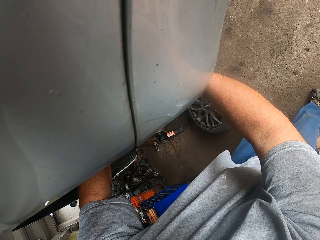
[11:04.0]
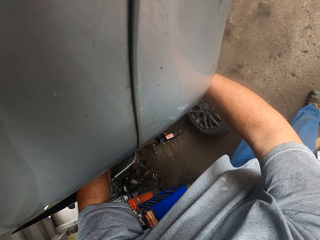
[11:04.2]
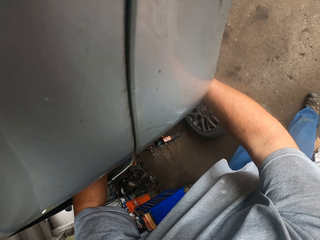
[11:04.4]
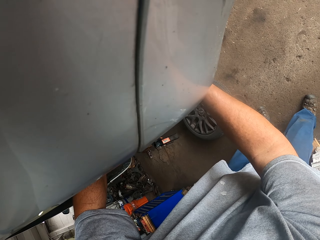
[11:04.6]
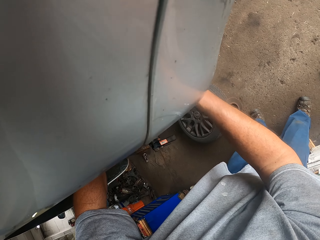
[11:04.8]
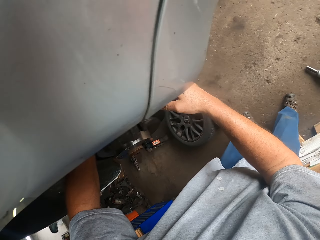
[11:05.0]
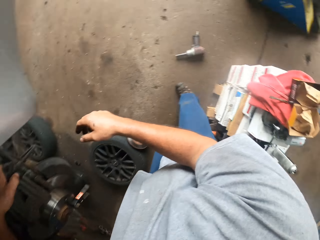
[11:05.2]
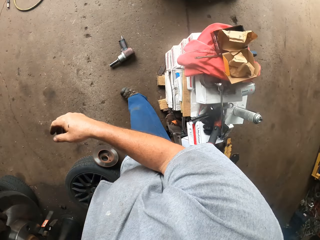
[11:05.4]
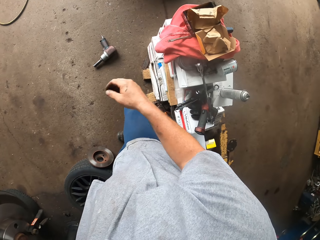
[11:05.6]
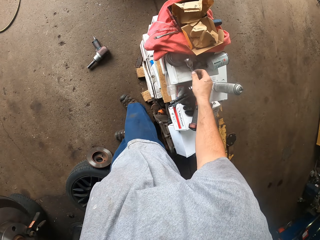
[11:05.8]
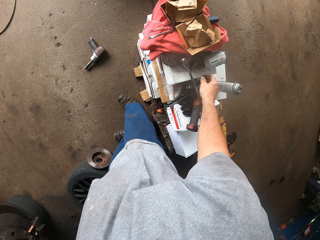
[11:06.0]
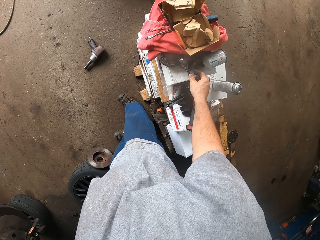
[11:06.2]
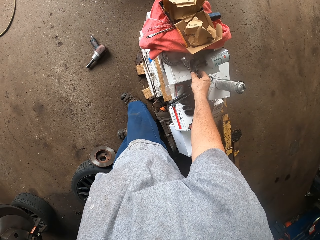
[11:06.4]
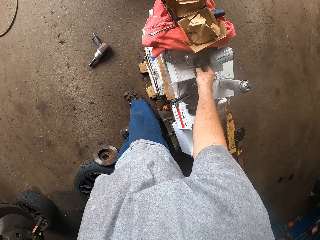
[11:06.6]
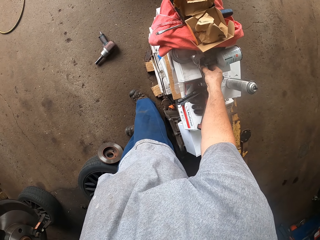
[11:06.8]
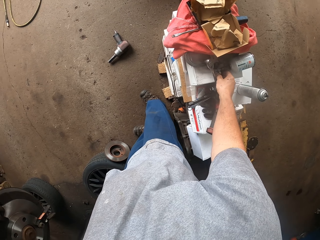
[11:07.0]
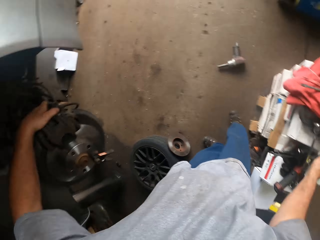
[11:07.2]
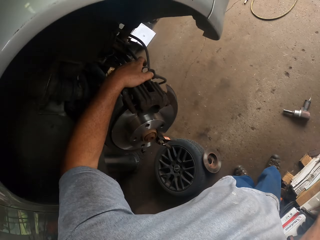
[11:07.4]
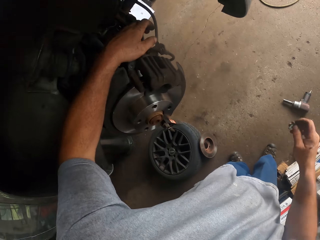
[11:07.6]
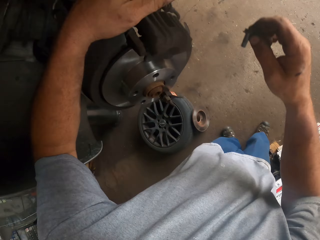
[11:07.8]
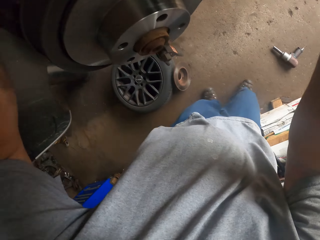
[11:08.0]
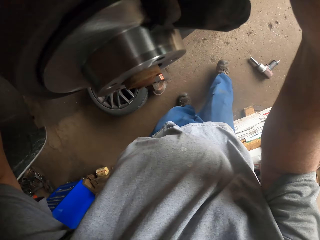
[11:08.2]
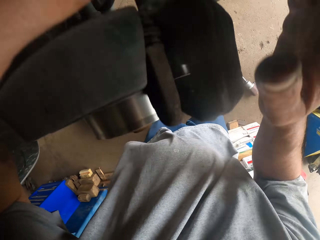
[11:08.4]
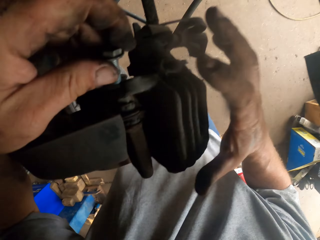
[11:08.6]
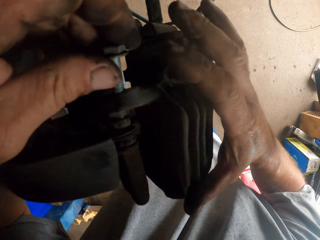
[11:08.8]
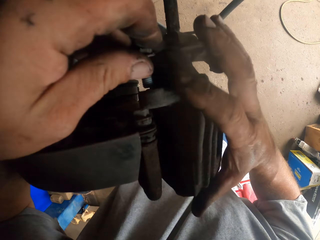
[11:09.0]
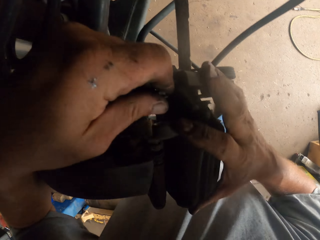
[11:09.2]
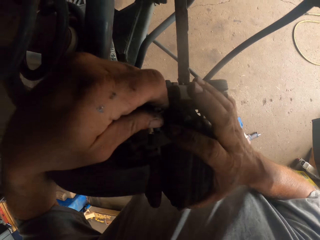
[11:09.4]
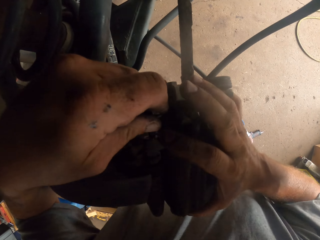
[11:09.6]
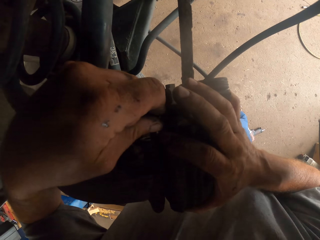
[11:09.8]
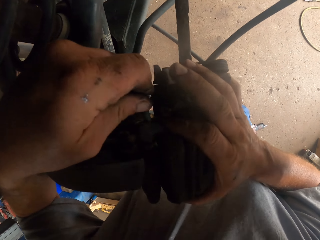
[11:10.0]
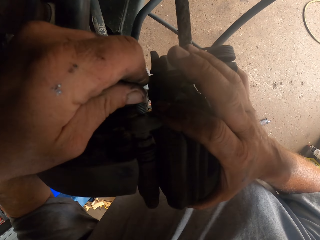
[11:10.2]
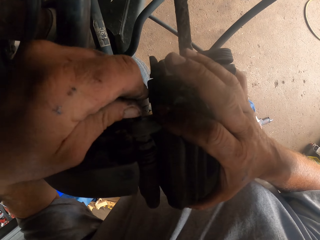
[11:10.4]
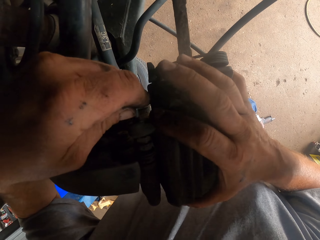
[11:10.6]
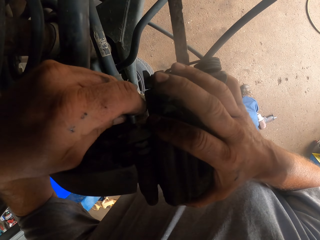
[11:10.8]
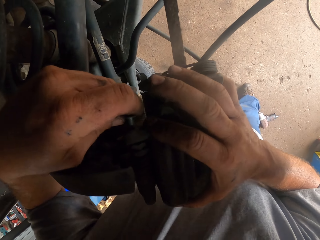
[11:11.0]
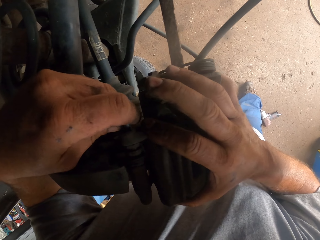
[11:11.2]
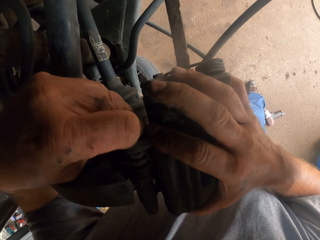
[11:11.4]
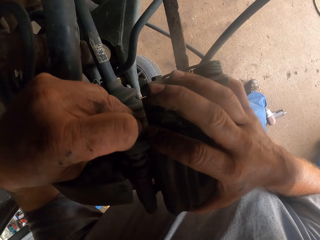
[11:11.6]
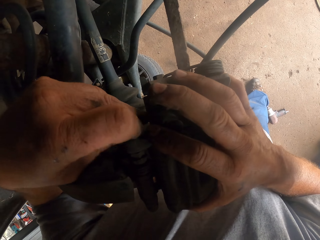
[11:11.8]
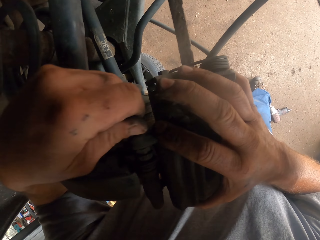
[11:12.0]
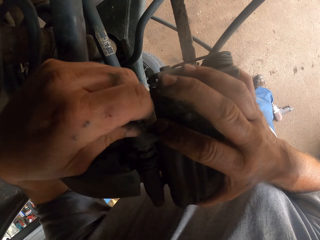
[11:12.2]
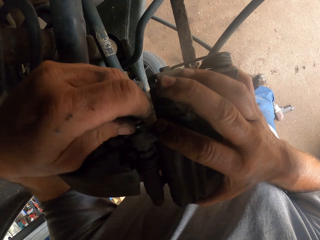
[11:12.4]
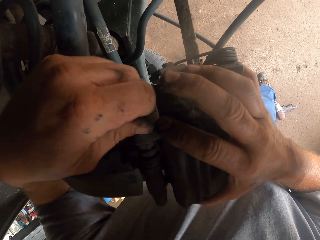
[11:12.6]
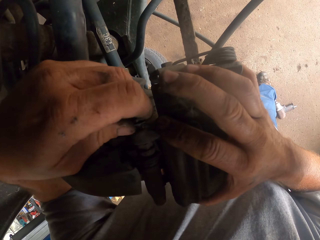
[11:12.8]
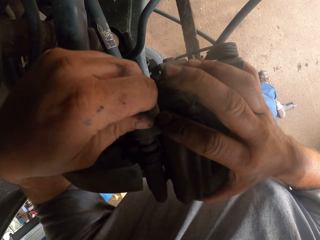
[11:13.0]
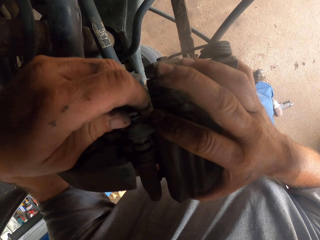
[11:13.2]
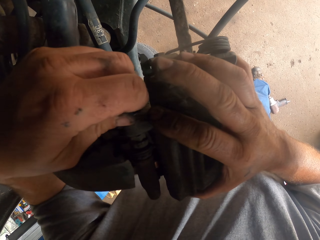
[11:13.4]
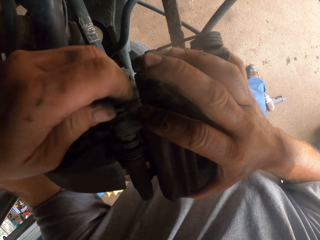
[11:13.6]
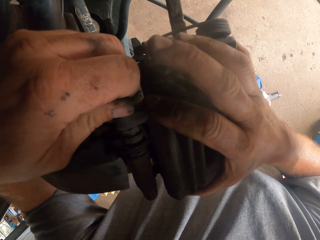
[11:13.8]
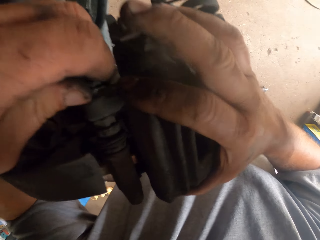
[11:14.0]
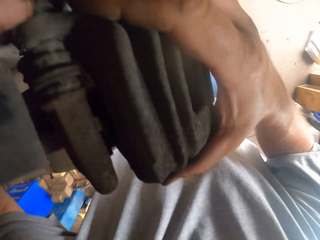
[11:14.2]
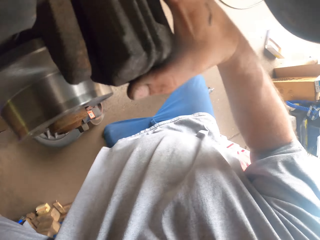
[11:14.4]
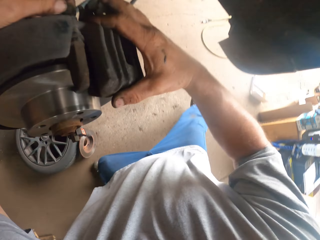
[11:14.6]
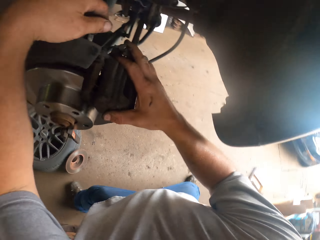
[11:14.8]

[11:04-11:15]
The camera wearer turns right. They pick up a screw or bolt. They fix the screw on the brake caliper. They tighten the bolt.

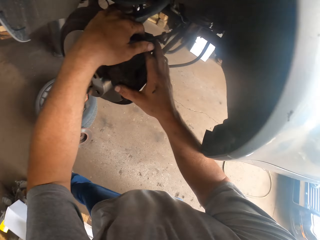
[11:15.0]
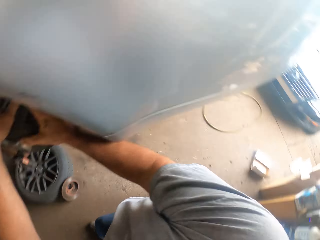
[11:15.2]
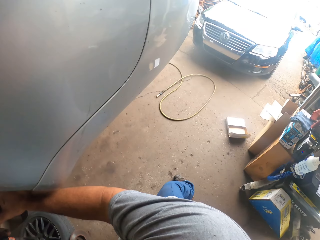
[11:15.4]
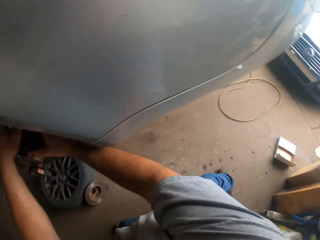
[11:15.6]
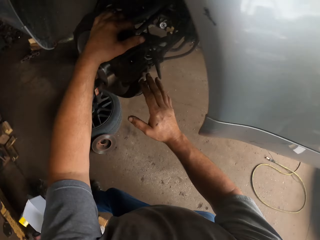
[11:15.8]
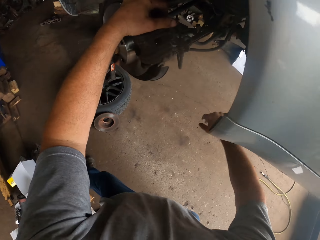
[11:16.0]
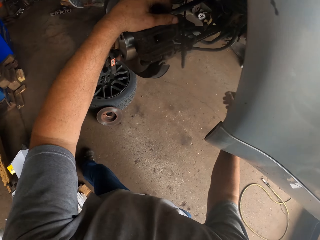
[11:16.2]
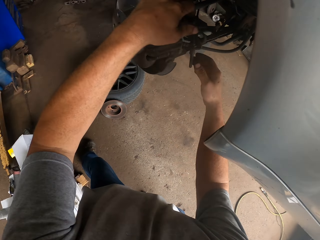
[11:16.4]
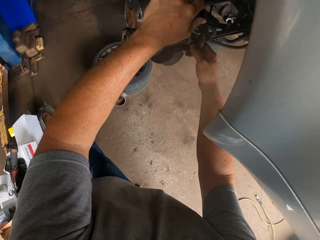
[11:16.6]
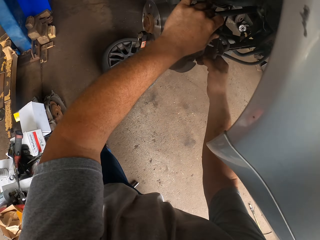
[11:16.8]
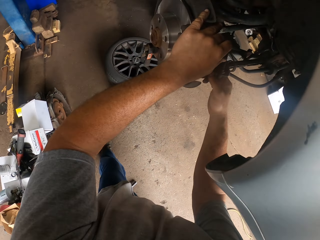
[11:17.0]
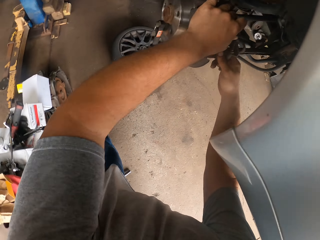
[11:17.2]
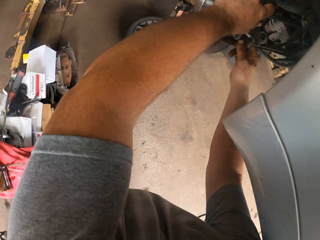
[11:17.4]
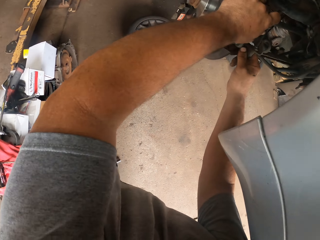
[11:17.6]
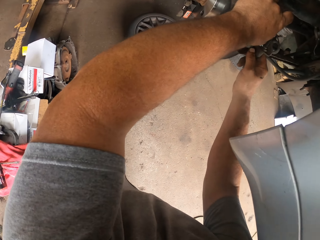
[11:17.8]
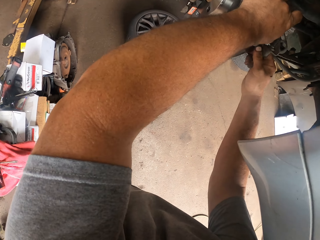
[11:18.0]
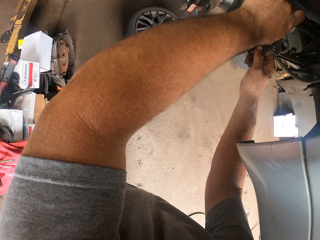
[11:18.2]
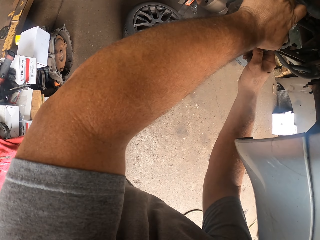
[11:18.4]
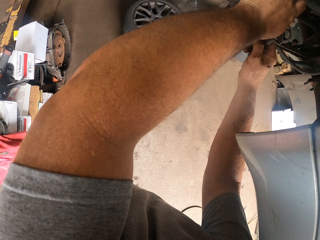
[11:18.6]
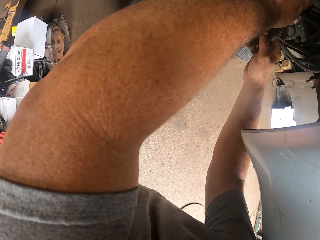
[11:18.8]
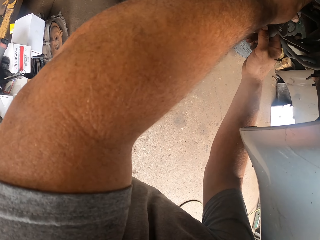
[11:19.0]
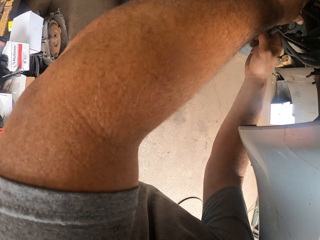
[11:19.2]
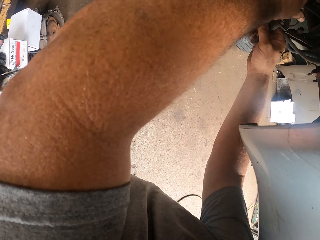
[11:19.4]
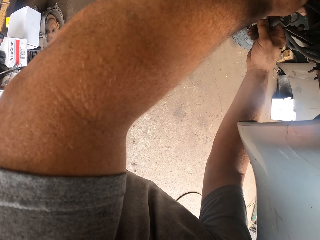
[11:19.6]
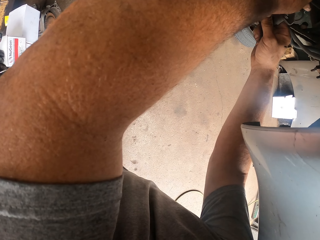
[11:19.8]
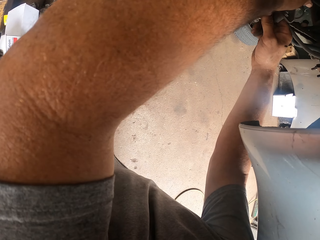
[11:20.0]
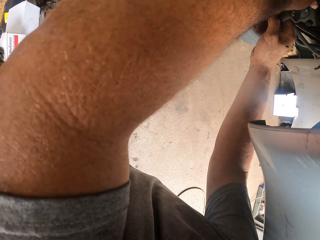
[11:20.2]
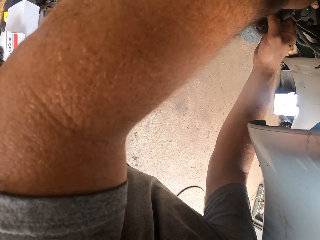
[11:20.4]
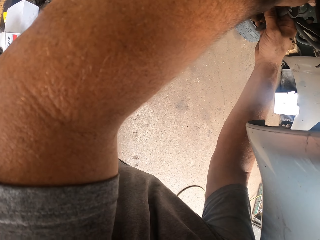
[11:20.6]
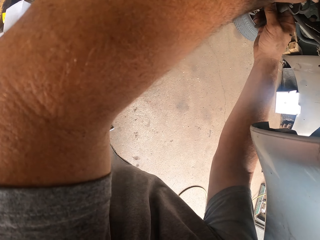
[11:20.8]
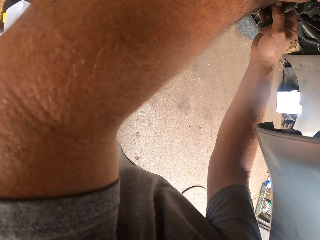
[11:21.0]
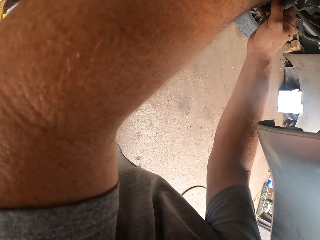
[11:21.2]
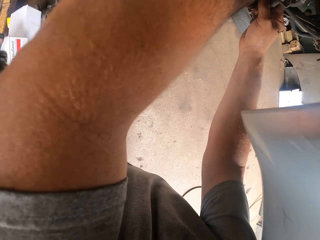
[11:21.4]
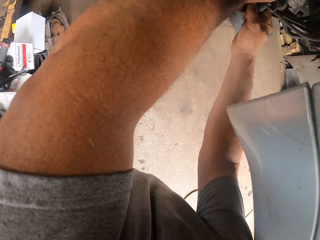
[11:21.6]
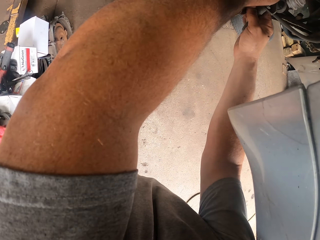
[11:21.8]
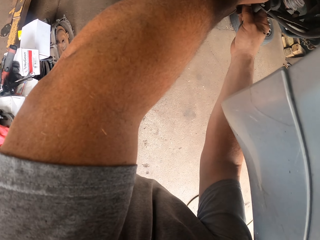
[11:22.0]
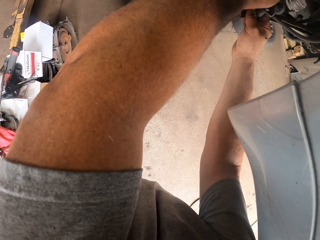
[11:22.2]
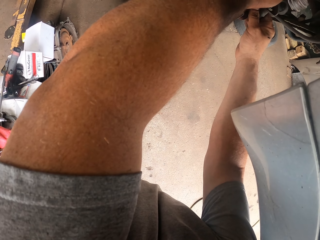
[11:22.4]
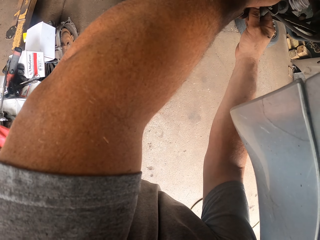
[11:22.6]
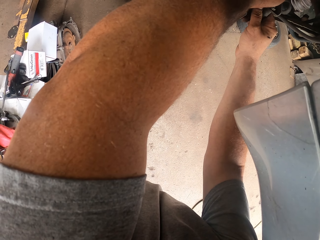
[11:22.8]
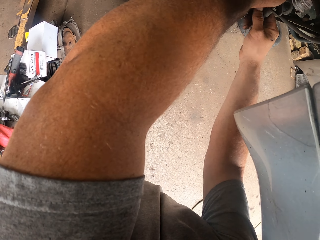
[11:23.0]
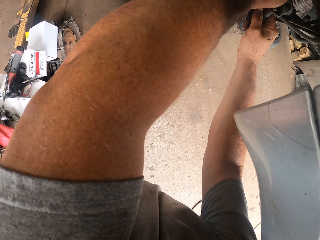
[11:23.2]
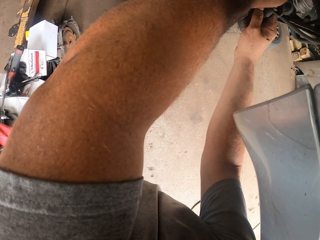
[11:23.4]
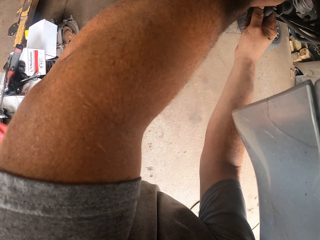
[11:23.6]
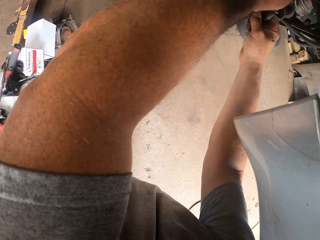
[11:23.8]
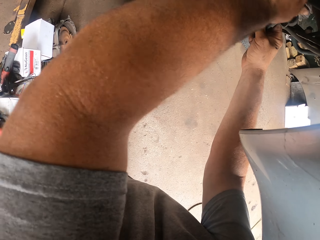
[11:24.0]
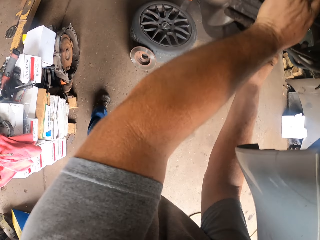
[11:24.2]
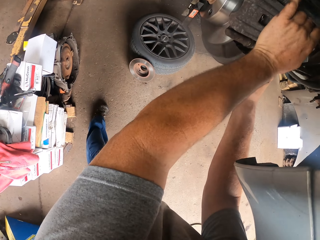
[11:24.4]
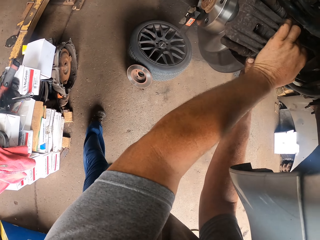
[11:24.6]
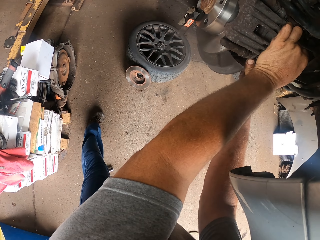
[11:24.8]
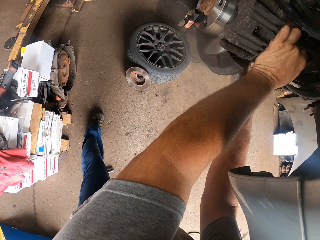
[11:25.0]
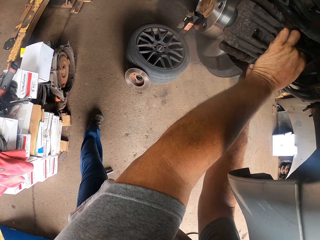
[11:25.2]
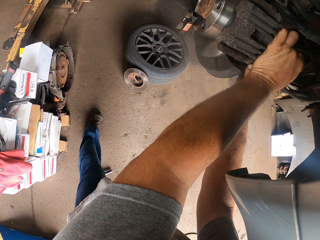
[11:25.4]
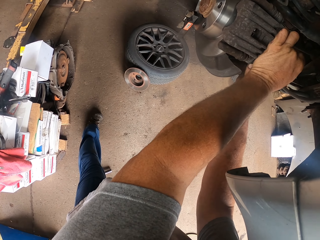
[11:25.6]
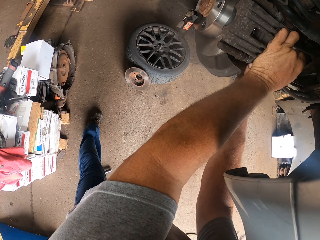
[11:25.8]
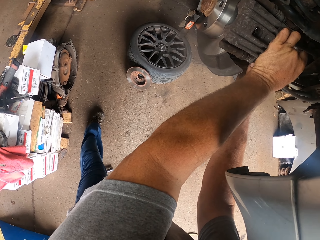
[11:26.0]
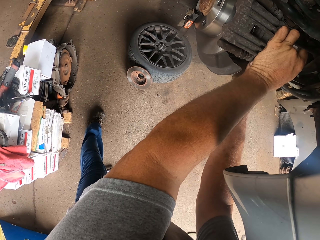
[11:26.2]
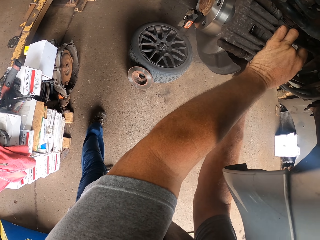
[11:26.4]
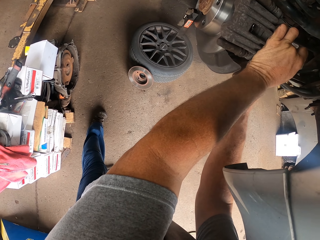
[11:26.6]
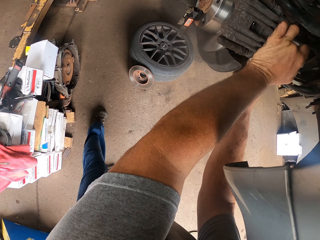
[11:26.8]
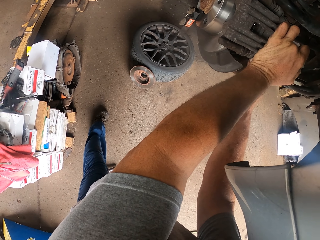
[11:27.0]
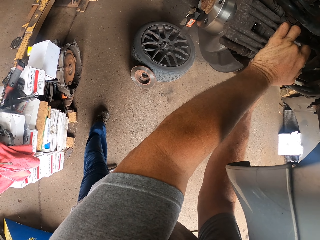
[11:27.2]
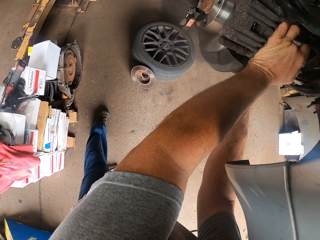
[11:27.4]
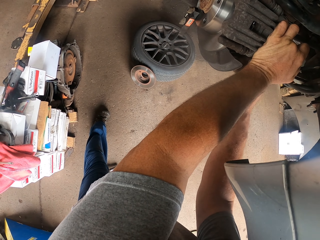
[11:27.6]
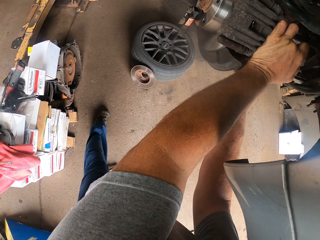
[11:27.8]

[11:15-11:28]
The camera wearer moves a hand. They fix the brake caliper.
